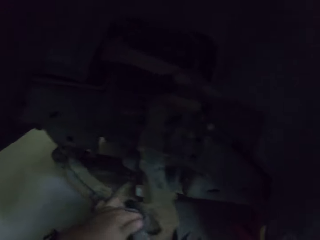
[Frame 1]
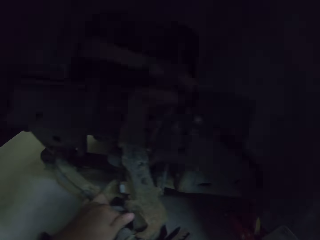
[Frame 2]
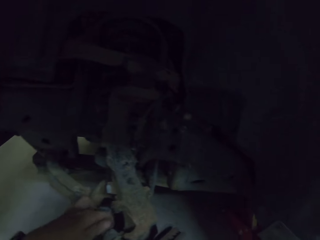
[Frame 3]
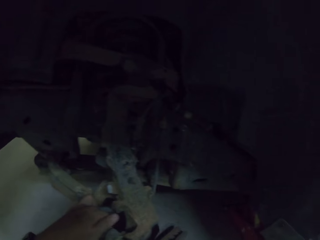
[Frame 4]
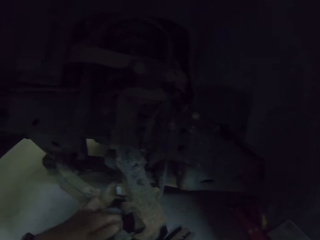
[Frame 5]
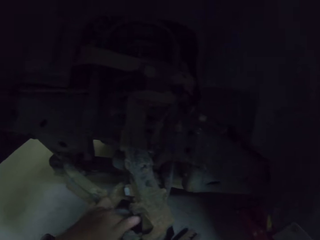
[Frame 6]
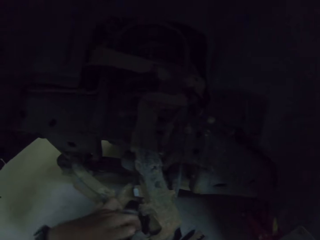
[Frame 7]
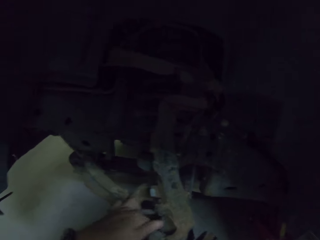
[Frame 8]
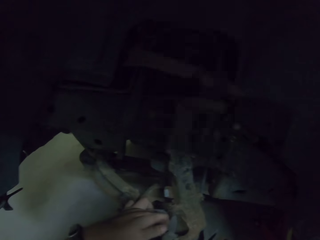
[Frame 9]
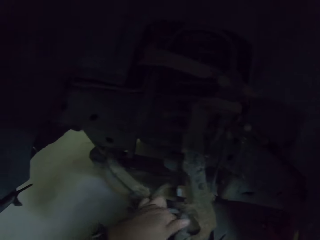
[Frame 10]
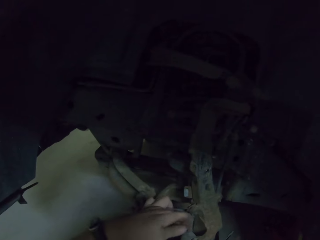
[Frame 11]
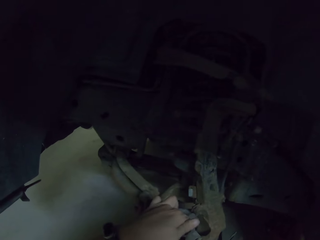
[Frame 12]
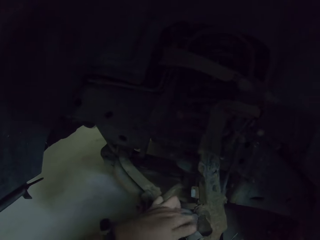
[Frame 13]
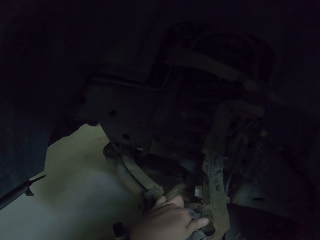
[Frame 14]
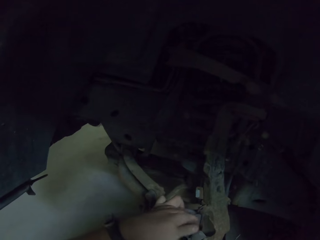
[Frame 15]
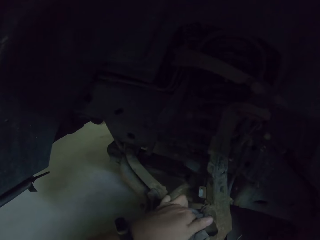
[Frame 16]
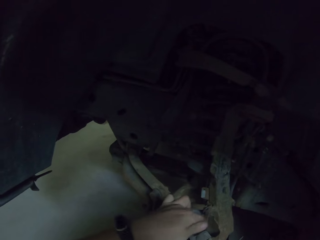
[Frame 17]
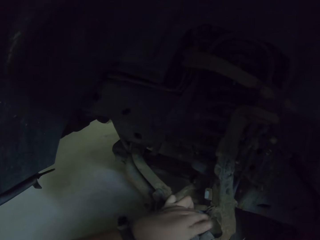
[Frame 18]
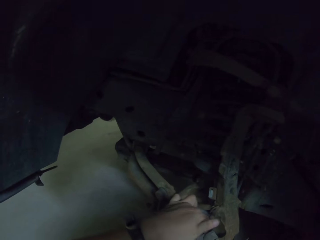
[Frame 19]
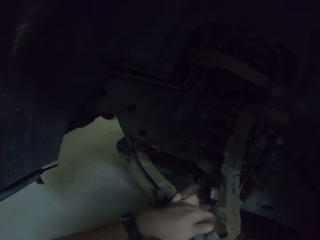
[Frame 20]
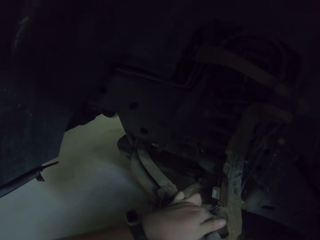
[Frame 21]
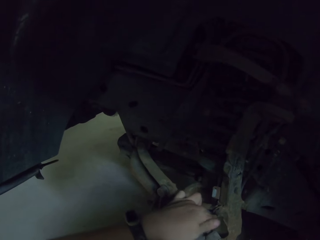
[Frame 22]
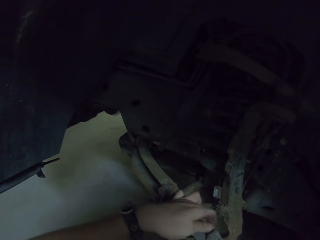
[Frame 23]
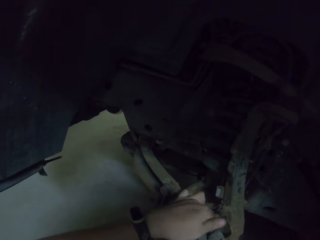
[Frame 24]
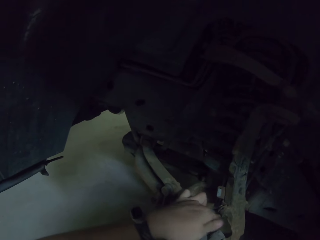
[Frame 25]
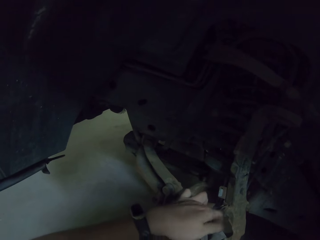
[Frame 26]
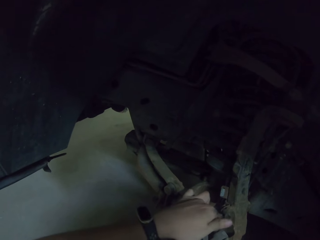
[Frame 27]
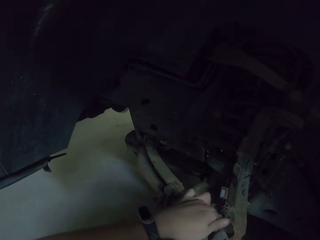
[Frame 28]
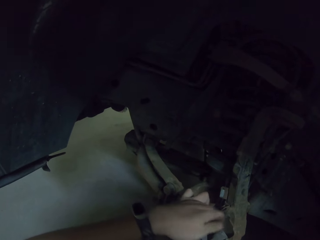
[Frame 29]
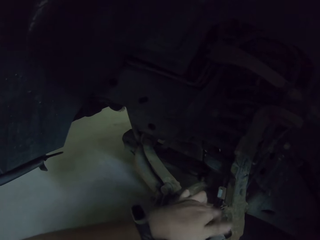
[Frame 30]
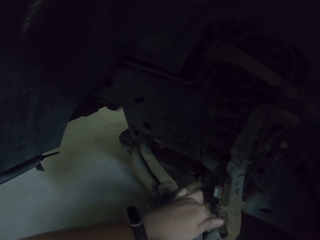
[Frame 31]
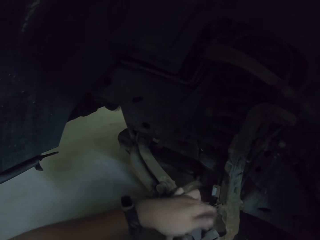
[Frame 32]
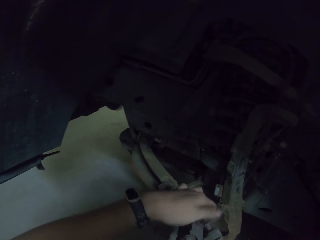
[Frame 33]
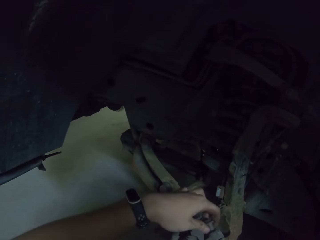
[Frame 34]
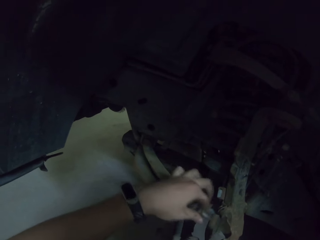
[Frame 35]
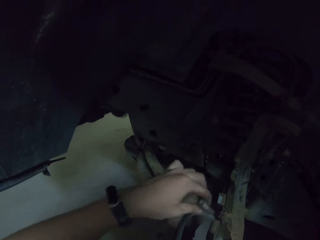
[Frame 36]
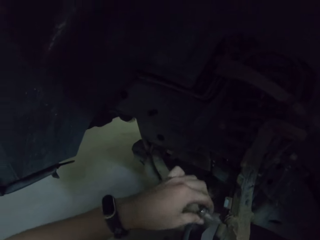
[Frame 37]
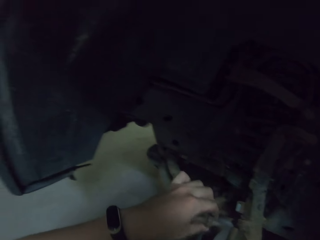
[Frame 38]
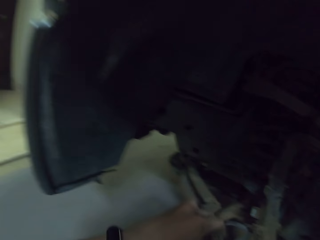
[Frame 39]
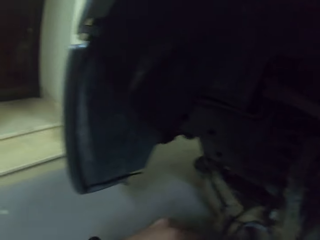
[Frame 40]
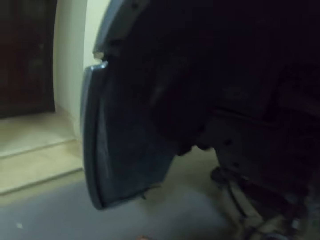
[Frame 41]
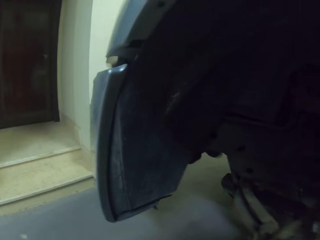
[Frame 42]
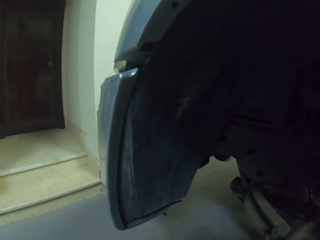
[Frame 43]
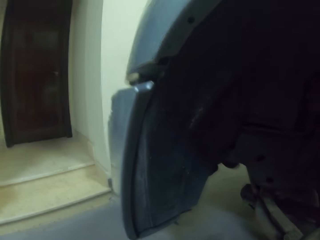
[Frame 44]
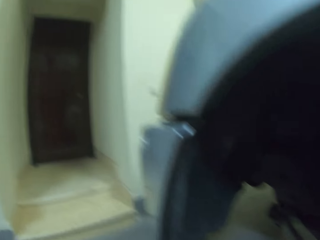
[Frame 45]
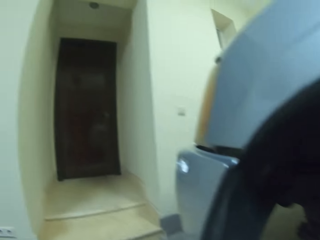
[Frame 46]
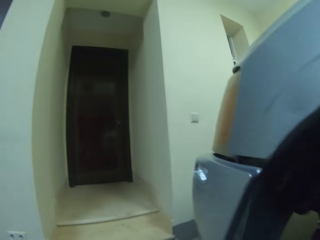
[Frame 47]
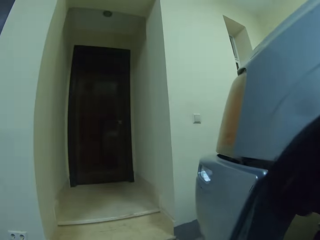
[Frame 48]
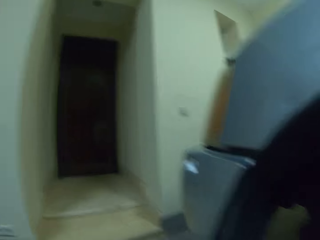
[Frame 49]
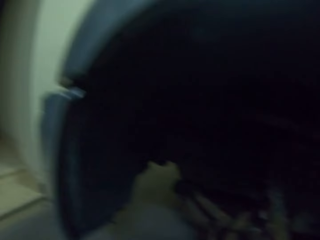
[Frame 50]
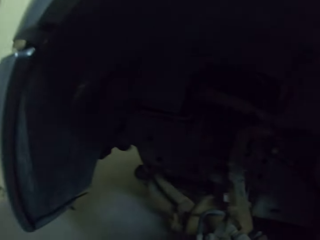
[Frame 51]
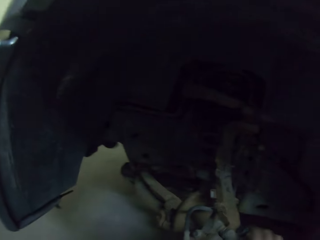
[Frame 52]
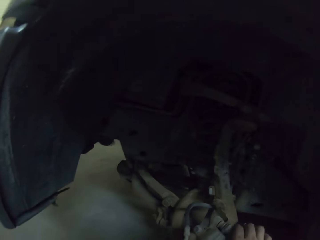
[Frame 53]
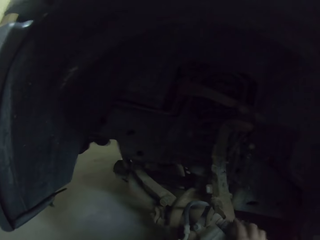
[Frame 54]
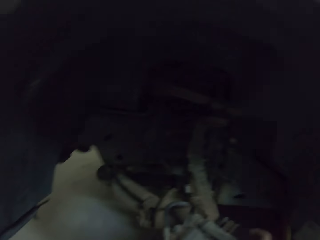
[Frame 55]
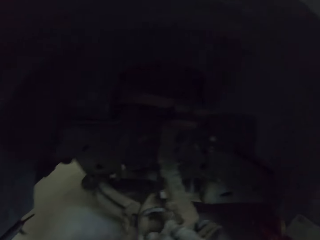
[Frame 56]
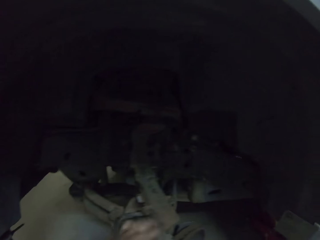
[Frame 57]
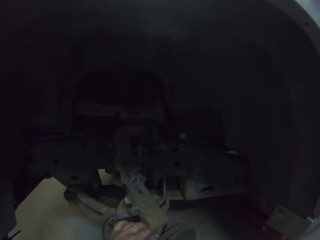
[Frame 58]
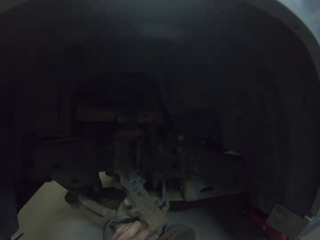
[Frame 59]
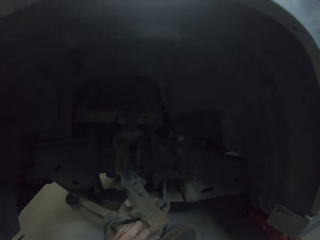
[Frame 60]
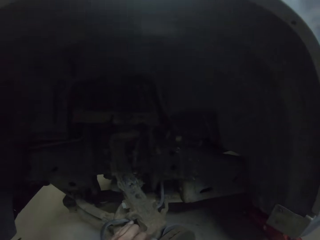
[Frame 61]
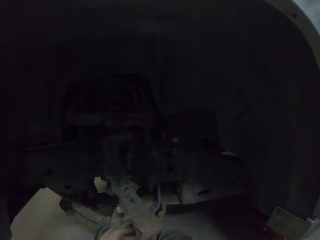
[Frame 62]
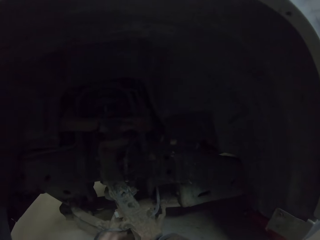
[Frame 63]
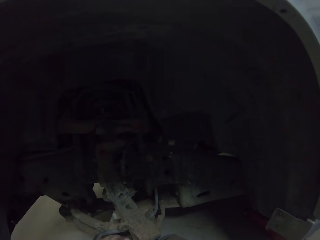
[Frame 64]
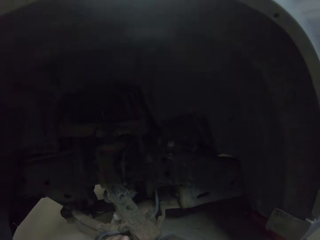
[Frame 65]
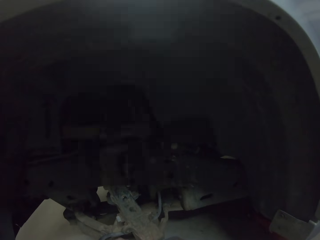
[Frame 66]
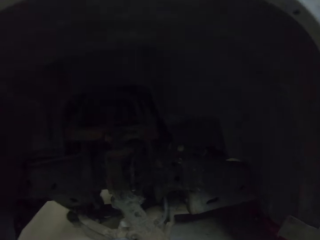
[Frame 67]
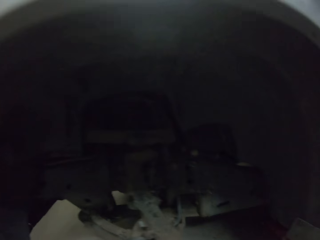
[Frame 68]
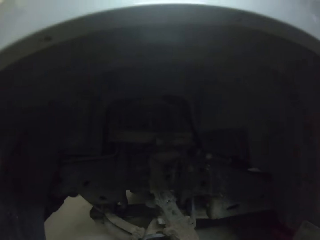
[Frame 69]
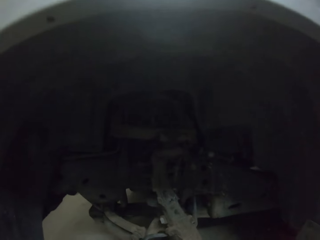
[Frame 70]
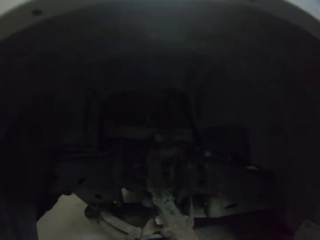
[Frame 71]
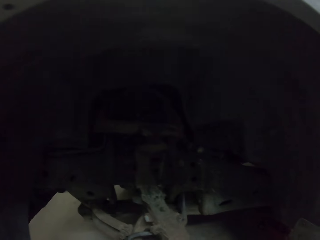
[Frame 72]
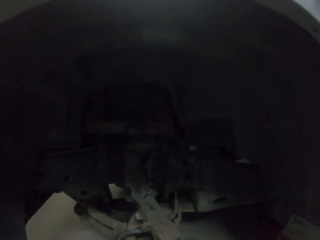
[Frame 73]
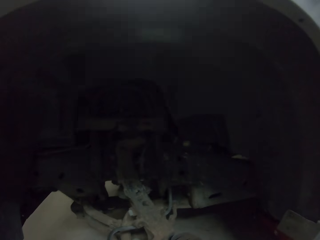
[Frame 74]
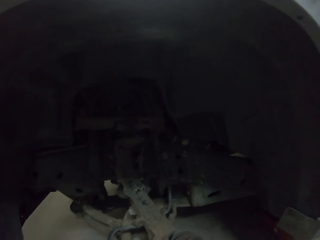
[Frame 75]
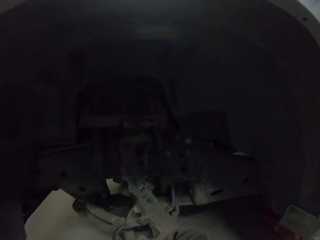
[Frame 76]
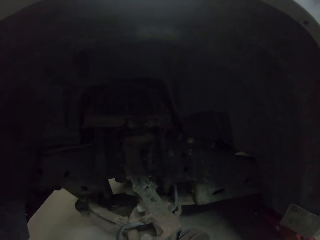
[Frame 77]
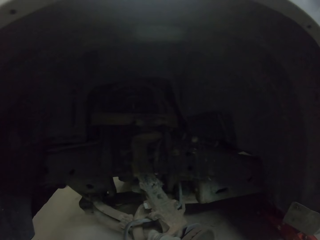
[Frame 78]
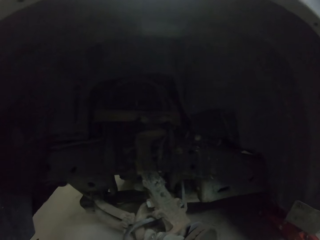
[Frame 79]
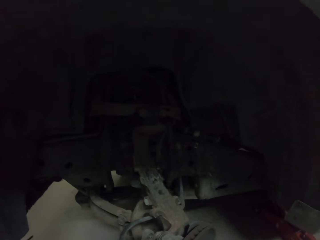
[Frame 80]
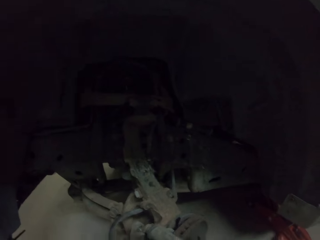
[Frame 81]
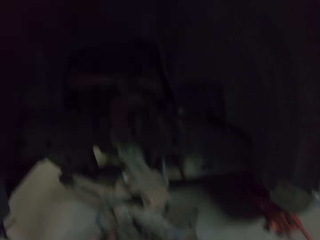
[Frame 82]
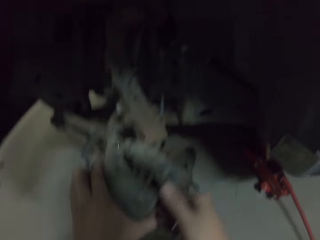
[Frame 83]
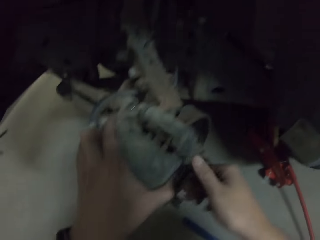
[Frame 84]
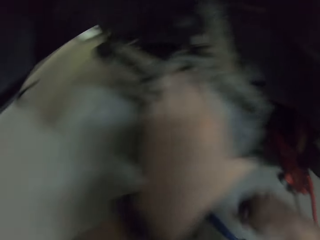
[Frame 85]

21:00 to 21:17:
The camera wearer touches car parts.

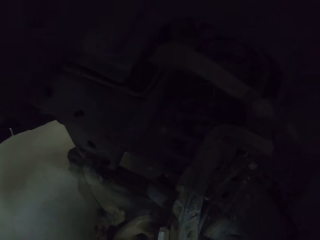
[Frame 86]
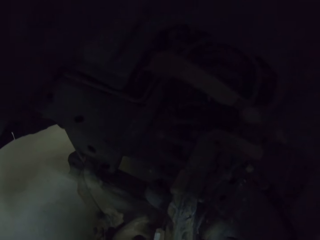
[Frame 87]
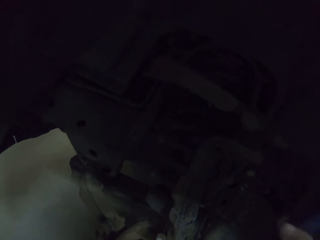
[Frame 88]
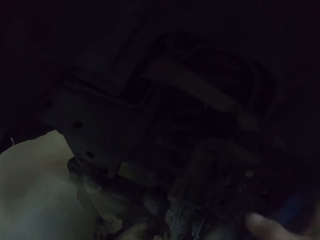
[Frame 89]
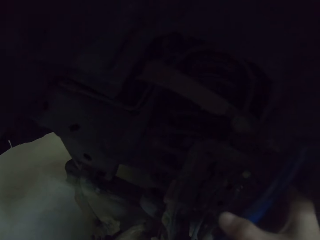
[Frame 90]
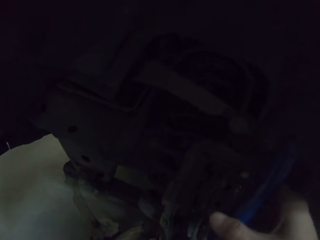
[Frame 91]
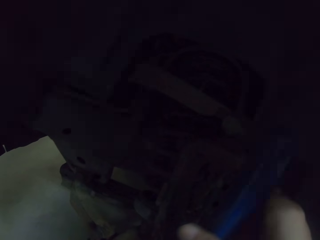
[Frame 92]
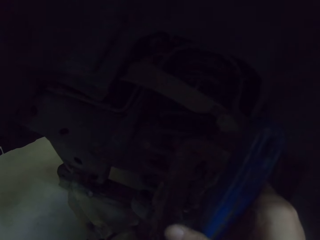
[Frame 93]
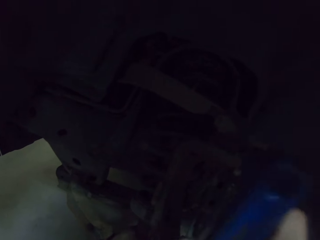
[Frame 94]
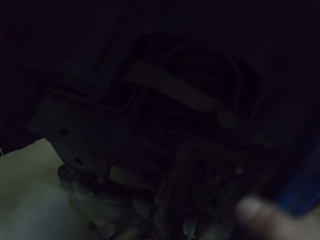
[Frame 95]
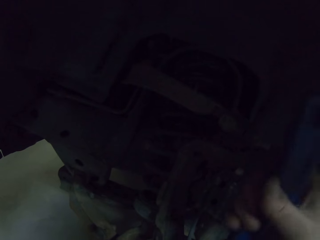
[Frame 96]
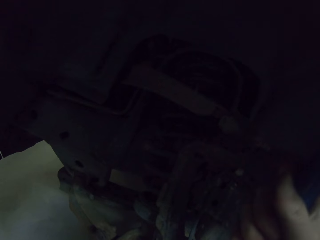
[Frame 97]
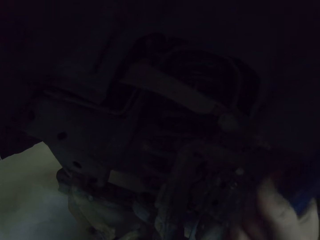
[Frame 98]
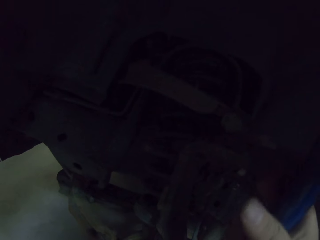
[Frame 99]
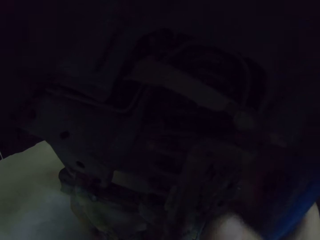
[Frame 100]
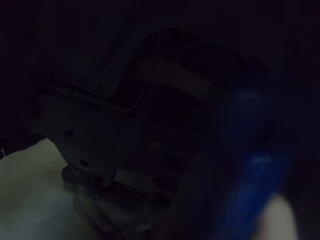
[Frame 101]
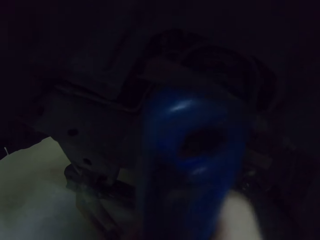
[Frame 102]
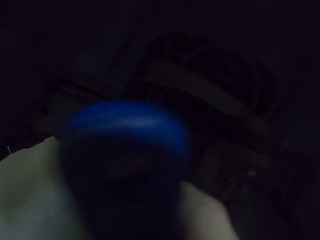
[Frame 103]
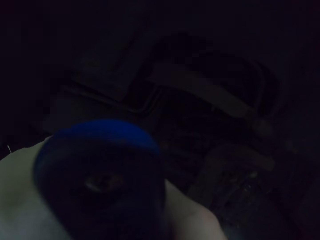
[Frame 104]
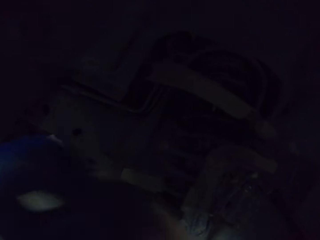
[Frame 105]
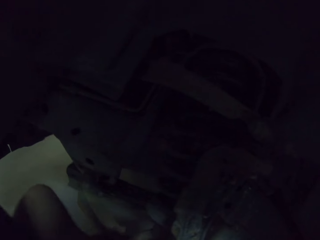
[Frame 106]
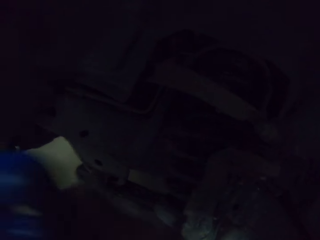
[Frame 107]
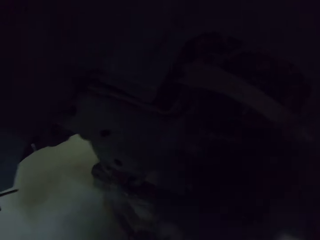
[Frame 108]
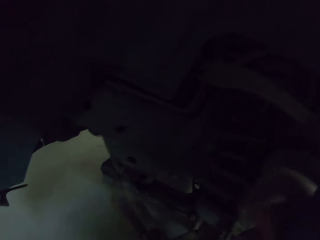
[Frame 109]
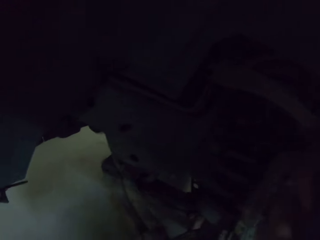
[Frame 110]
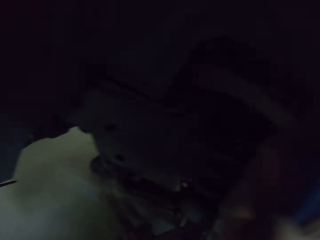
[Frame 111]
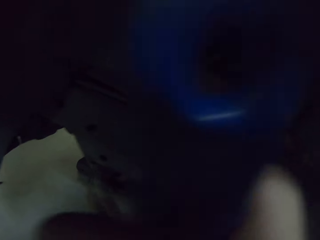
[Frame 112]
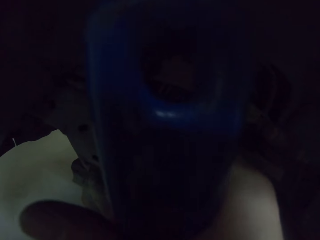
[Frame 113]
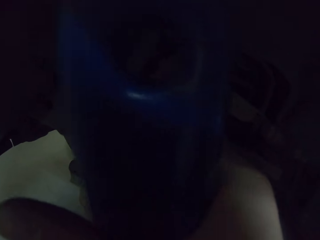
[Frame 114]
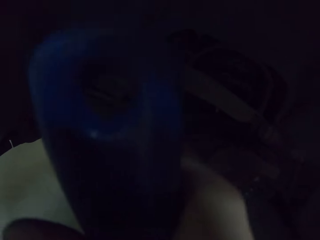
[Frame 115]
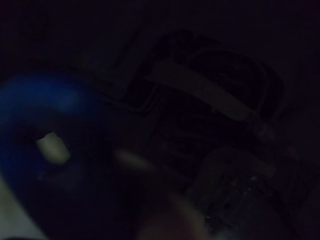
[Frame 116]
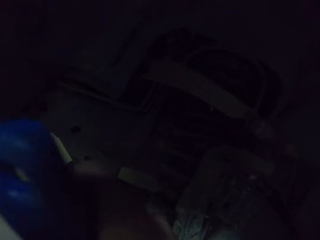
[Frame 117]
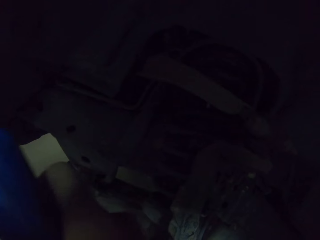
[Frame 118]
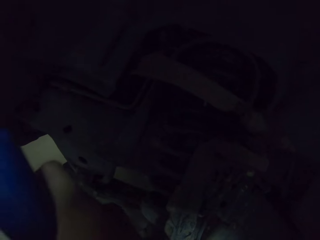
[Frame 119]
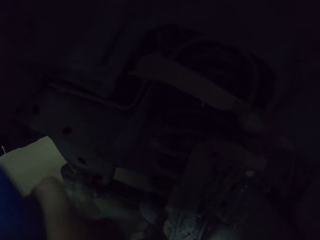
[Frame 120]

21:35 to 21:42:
The camera wearer tightens the bolt with a spanner.
